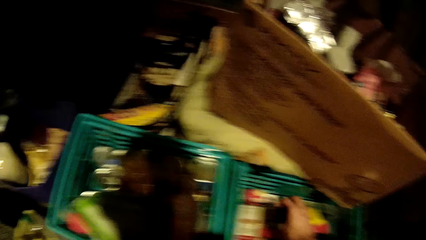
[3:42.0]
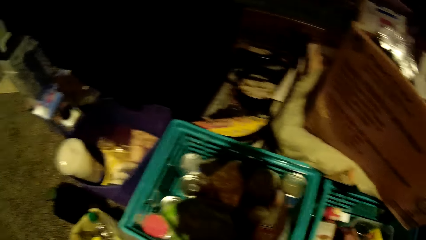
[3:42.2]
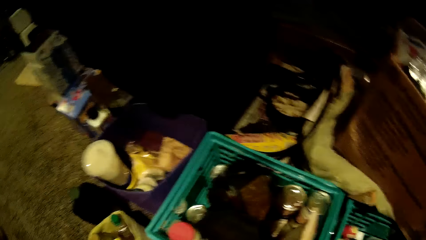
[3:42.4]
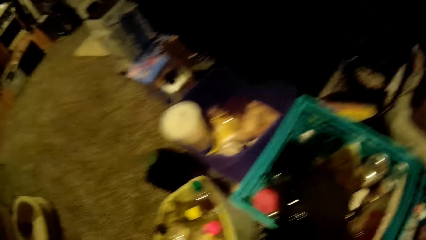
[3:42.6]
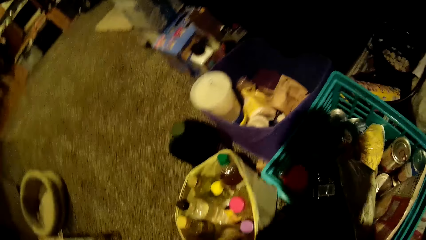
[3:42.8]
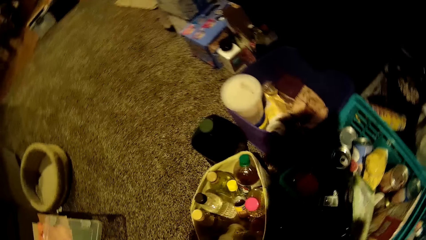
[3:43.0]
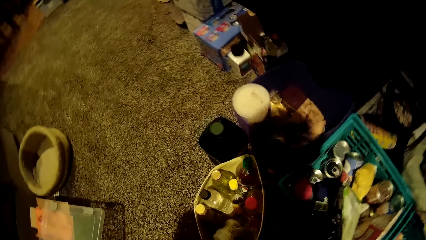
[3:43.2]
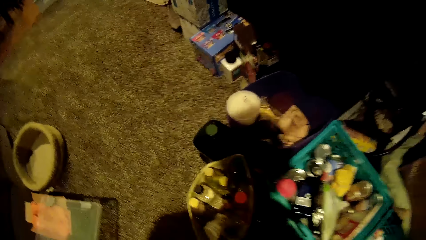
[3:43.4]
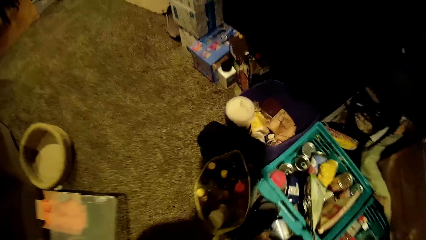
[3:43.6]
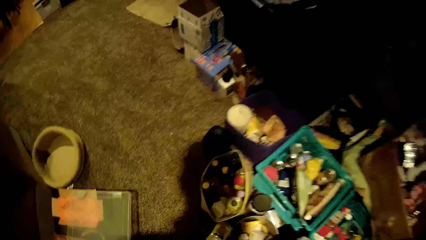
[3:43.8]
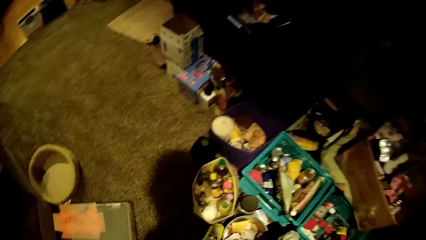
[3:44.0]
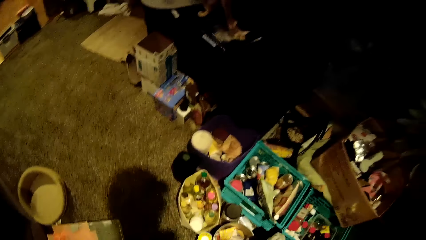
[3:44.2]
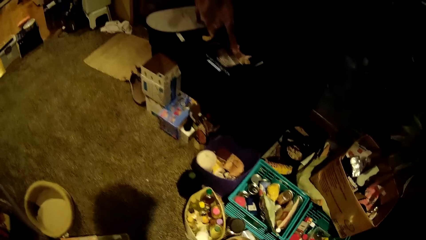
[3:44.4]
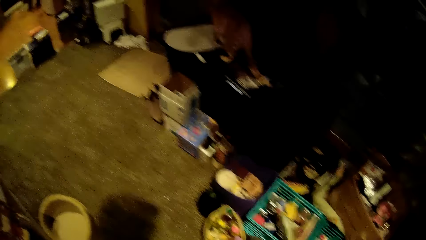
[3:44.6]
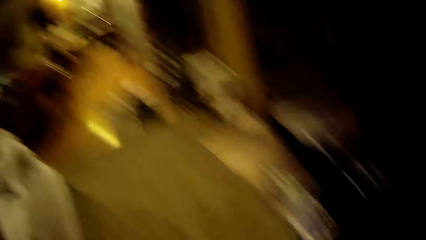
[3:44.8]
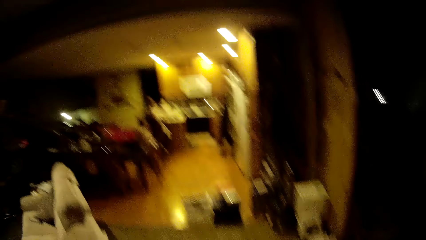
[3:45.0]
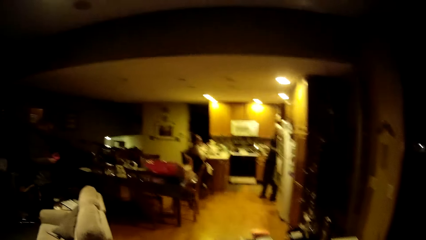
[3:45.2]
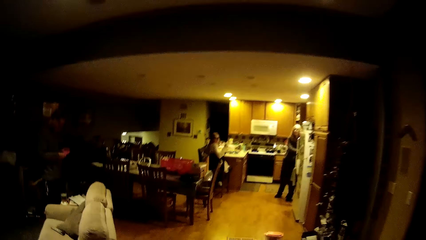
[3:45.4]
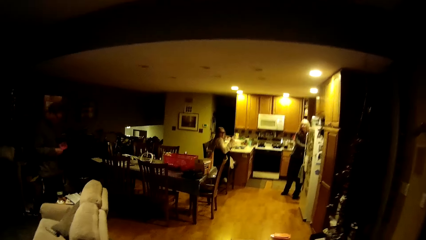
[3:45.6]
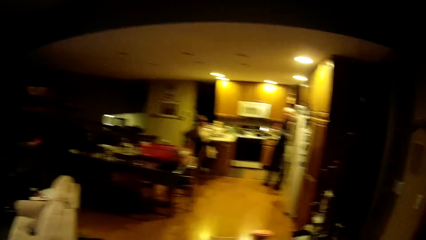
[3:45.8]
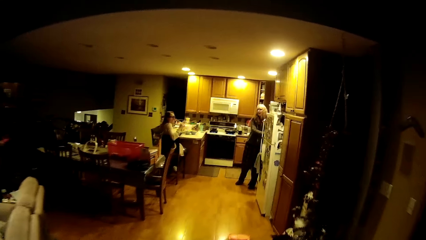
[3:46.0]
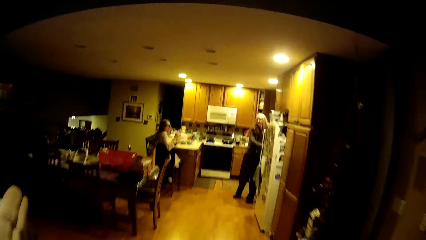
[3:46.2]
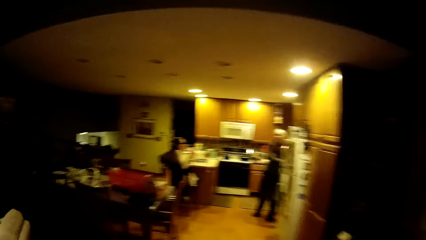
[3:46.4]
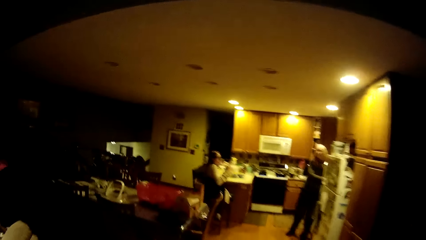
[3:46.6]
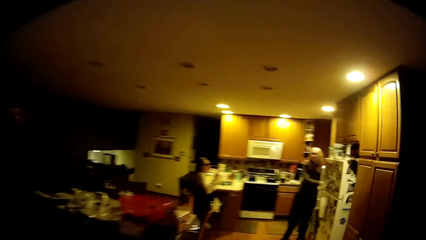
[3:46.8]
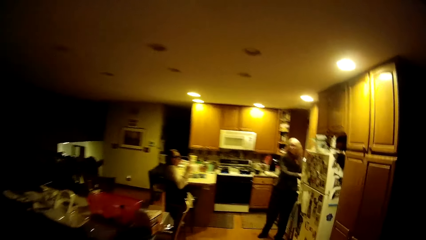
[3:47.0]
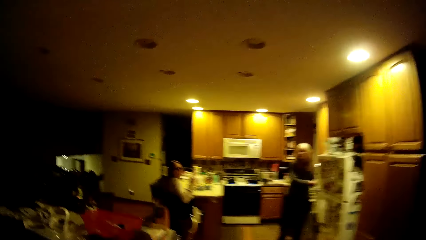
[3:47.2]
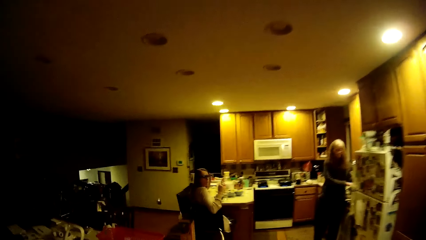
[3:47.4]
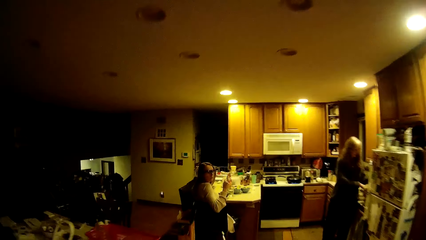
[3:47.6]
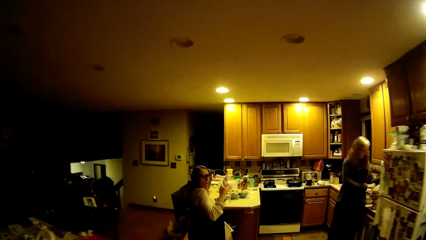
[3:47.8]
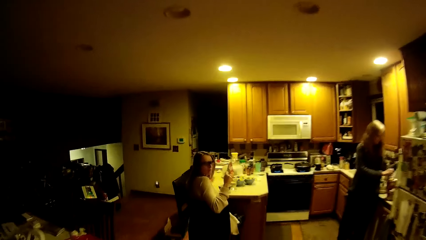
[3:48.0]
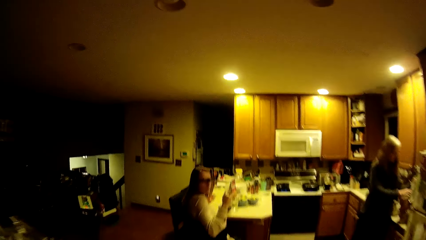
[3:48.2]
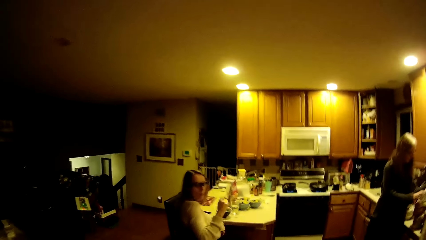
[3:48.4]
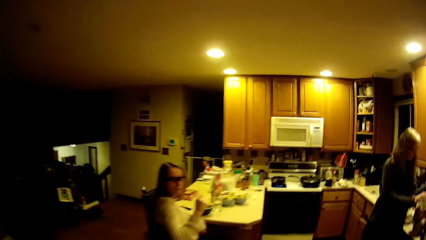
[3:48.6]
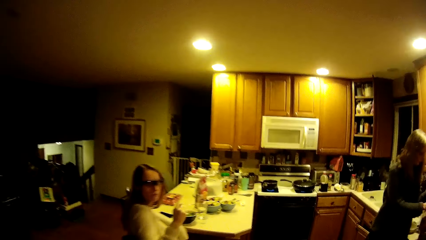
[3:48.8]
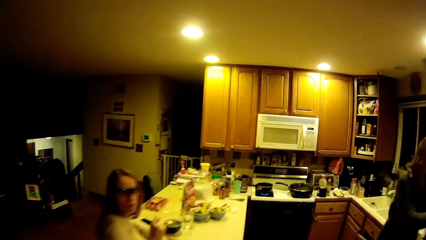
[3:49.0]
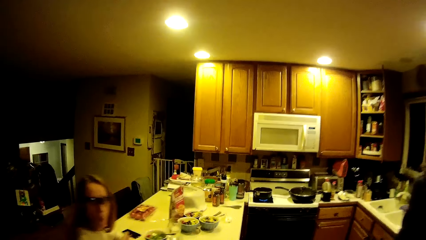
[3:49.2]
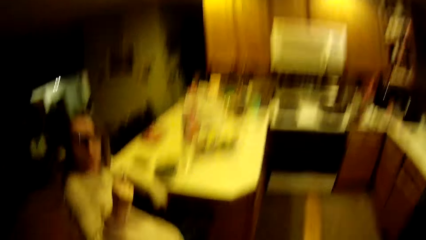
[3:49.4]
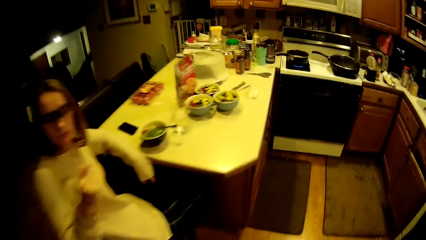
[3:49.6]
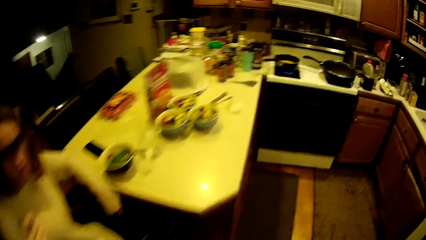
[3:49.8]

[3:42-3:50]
The camera wearer walks away from the living room towards the kitchen.

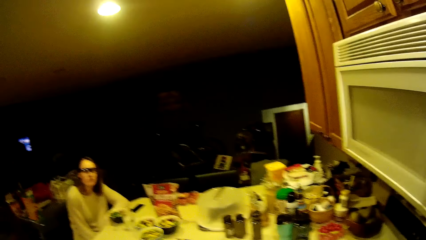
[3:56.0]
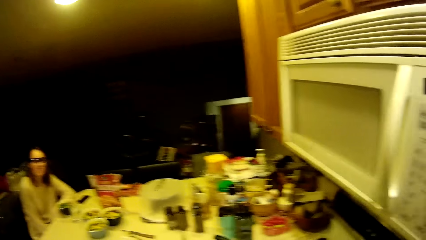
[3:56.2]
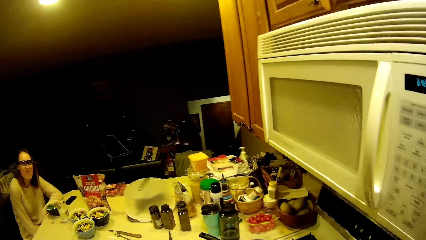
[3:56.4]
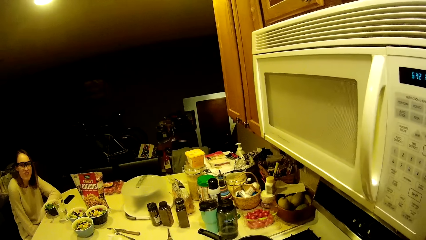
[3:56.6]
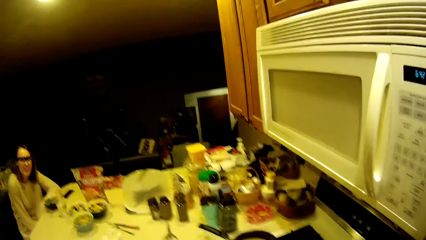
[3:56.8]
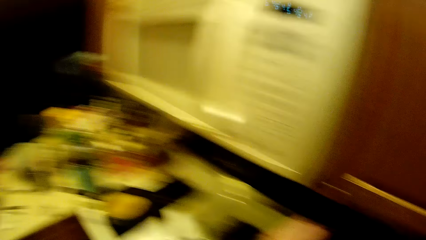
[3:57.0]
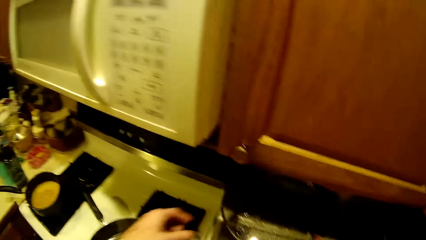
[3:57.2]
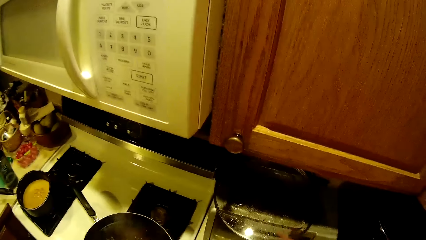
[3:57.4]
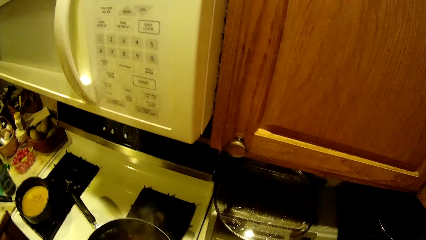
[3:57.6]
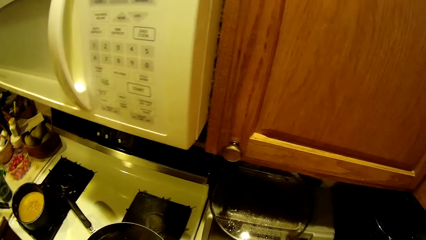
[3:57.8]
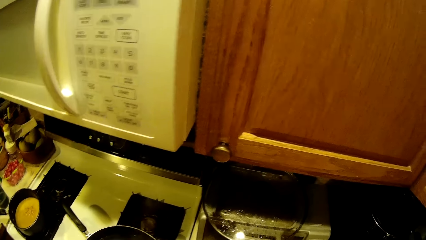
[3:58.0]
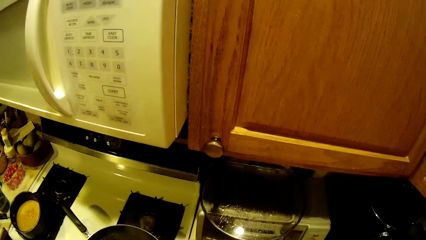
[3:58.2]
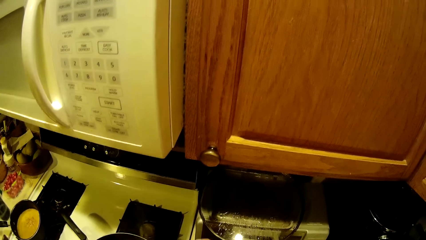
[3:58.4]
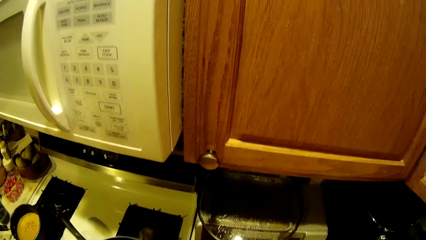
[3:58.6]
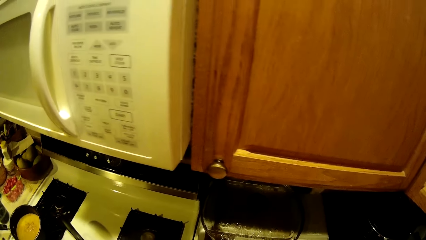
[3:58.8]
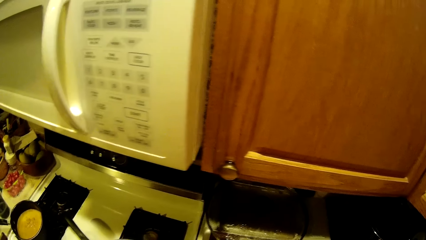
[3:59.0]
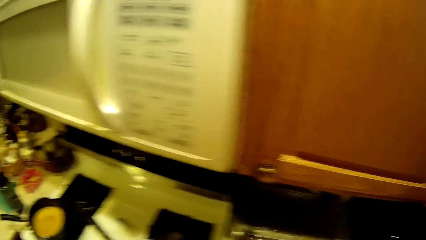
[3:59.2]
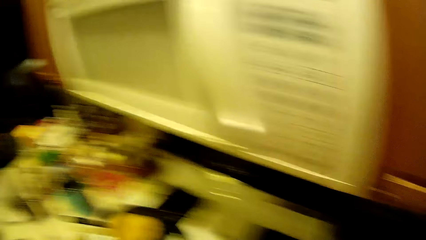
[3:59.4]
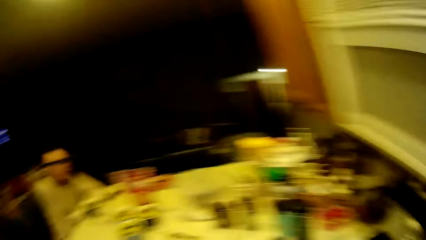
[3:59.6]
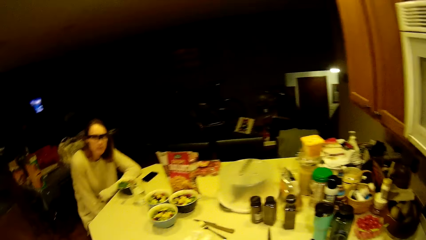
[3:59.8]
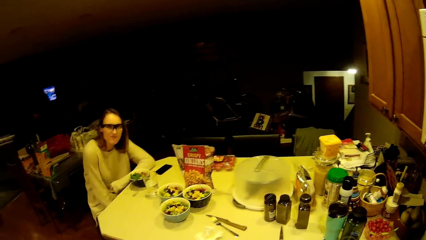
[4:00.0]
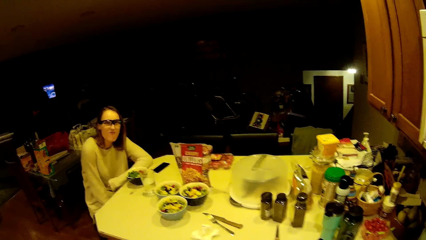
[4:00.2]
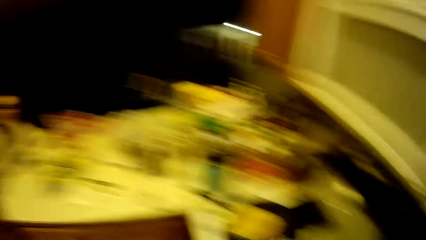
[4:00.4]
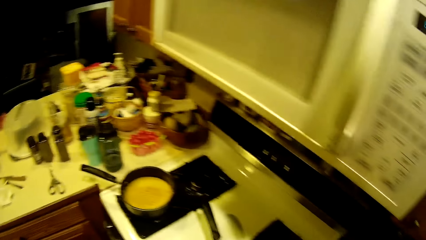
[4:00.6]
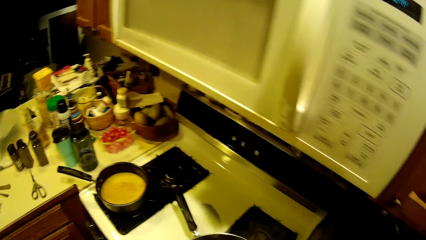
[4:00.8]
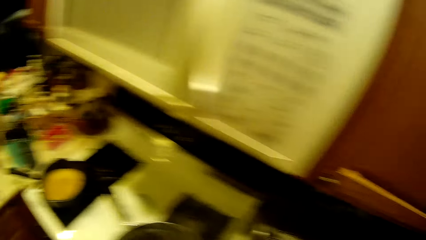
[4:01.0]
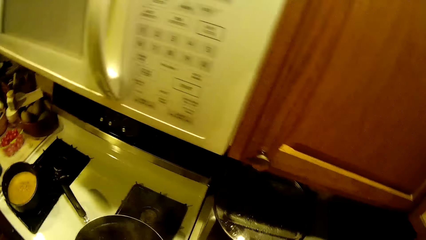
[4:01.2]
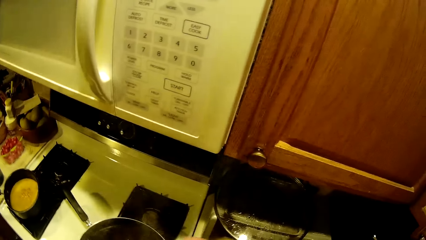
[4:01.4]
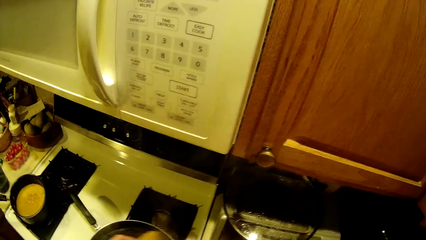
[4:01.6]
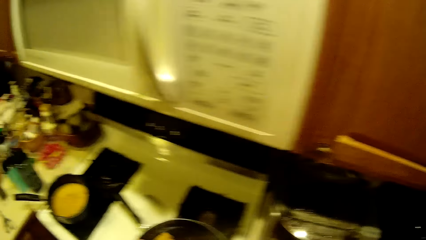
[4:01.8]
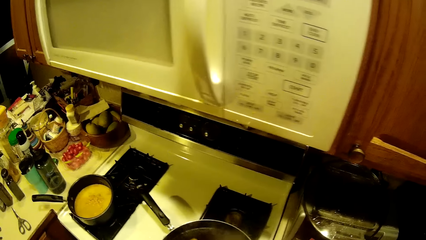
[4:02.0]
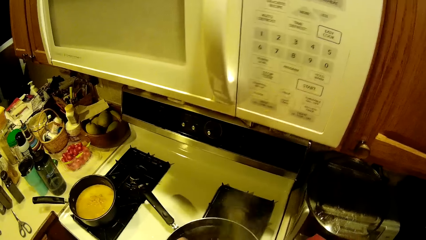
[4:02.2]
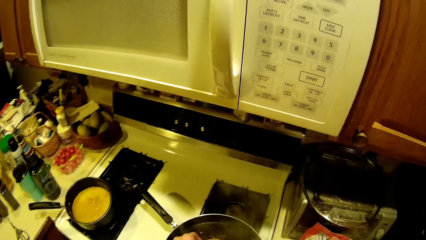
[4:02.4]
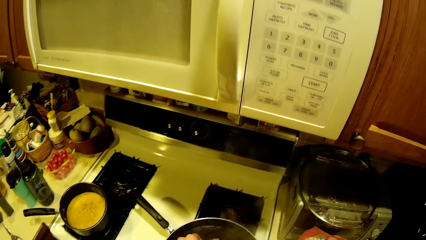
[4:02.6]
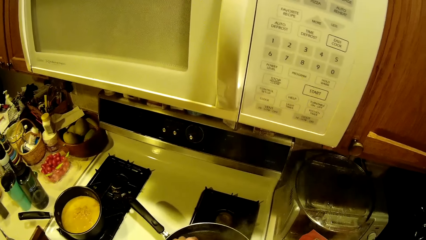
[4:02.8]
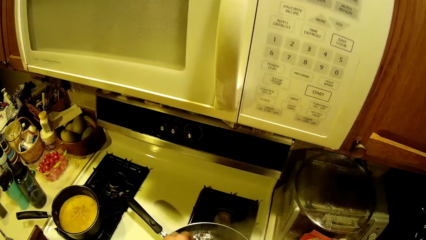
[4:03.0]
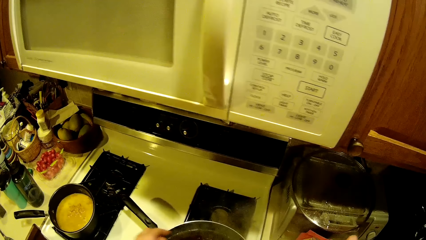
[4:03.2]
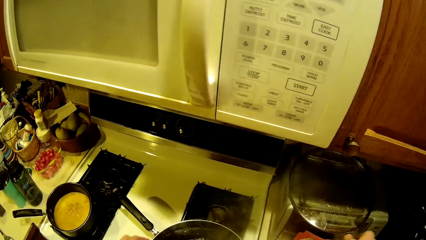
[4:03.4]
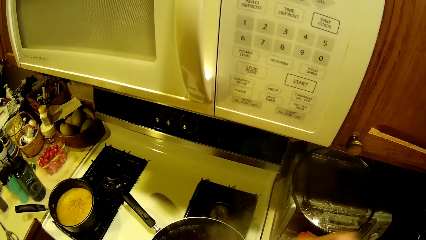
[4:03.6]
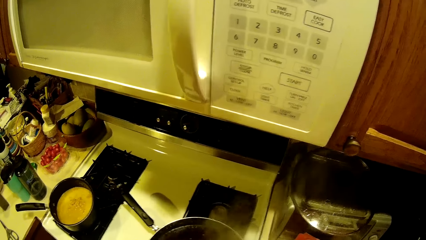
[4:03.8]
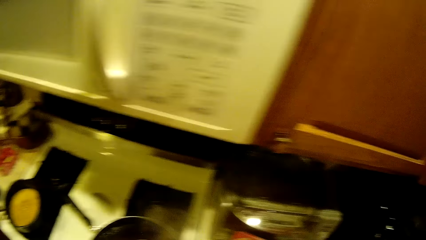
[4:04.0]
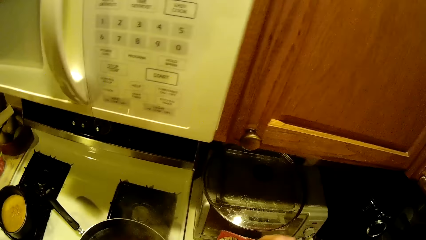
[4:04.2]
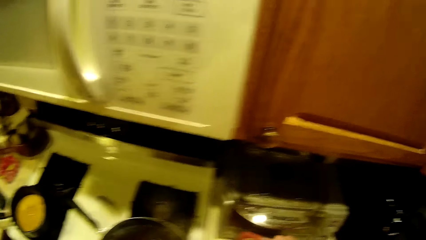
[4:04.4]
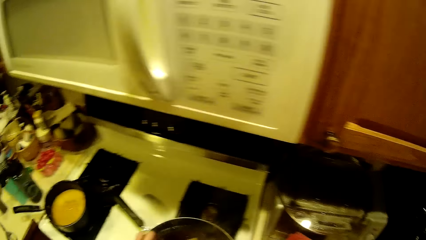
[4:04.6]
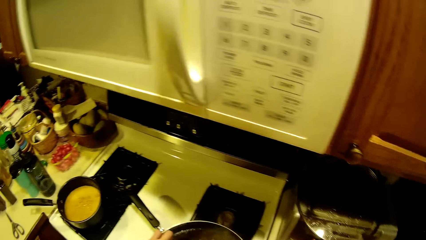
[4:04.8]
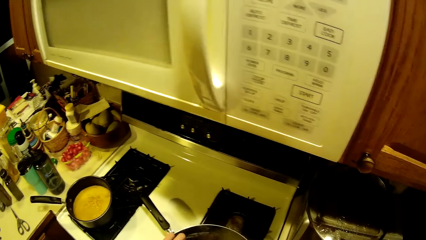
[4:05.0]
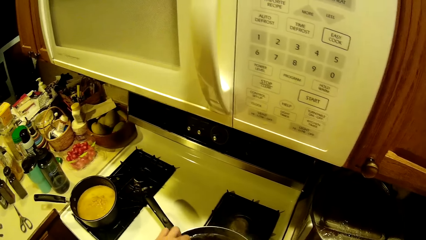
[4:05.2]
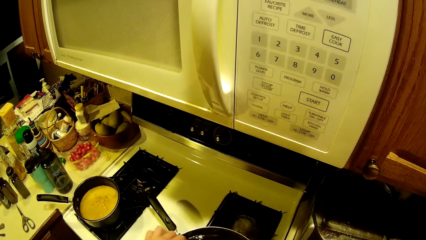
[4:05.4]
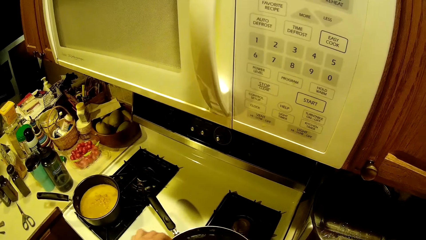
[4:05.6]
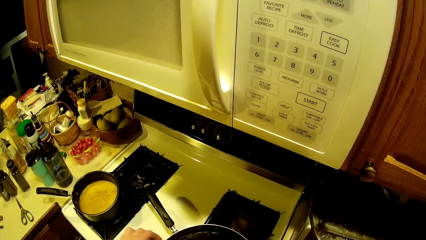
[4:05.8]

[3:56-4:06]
The camera wearer puts noodles into the pot with his hands.
